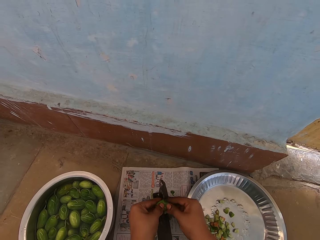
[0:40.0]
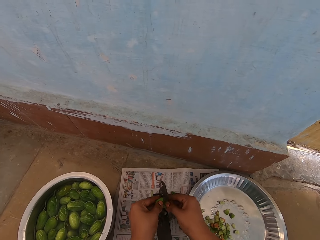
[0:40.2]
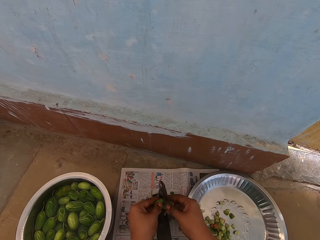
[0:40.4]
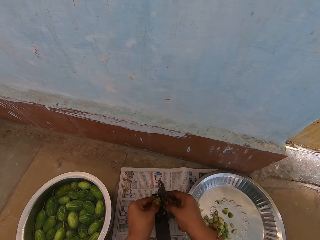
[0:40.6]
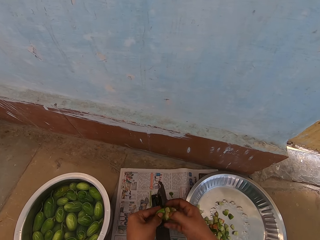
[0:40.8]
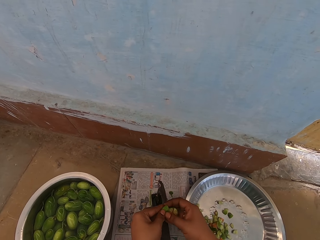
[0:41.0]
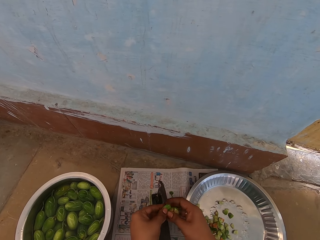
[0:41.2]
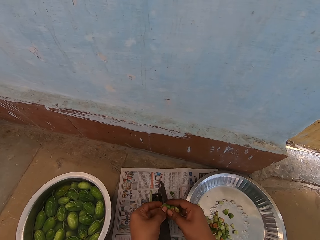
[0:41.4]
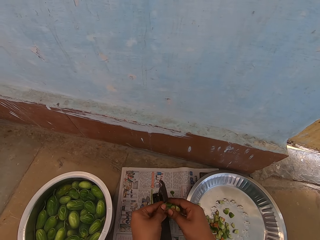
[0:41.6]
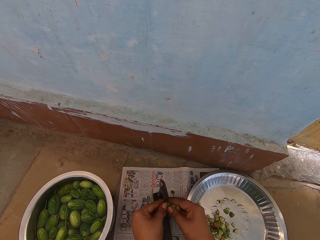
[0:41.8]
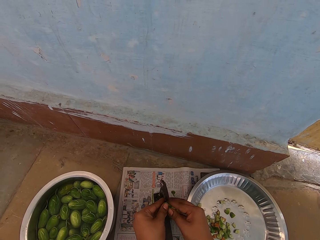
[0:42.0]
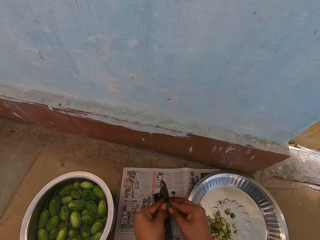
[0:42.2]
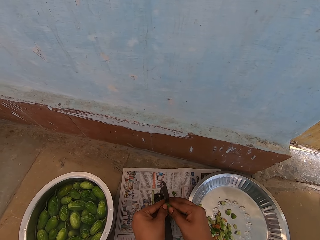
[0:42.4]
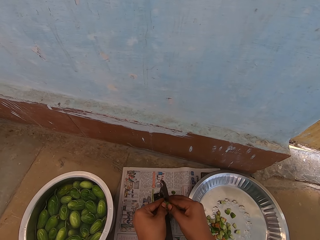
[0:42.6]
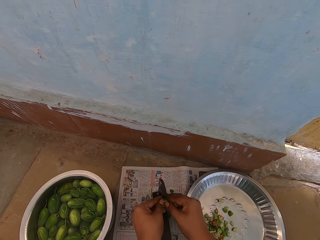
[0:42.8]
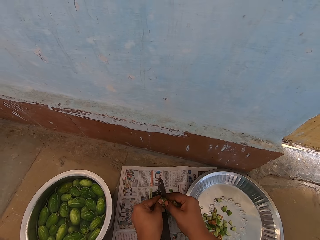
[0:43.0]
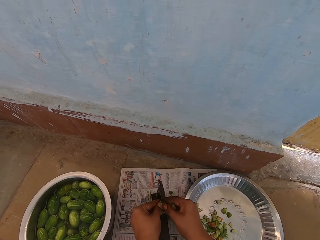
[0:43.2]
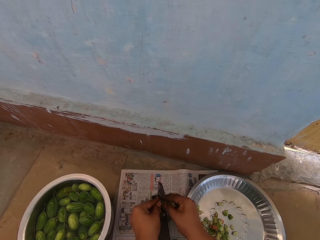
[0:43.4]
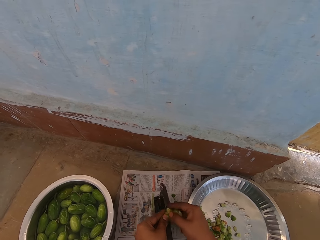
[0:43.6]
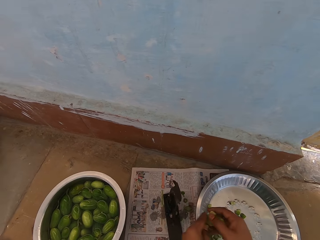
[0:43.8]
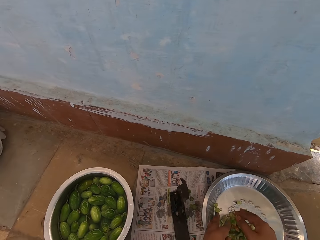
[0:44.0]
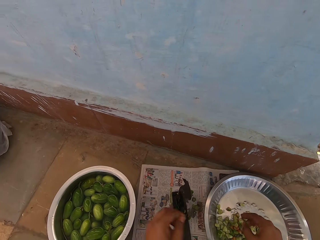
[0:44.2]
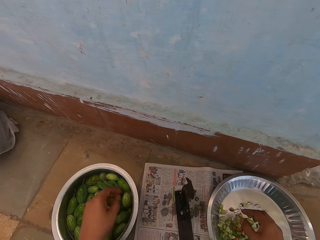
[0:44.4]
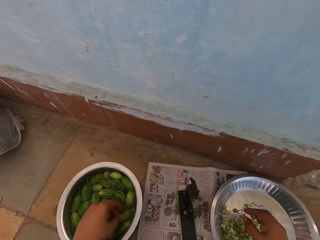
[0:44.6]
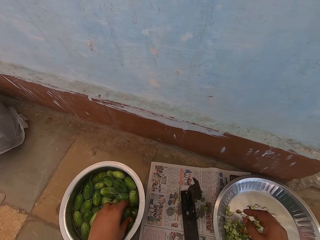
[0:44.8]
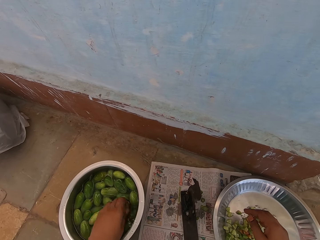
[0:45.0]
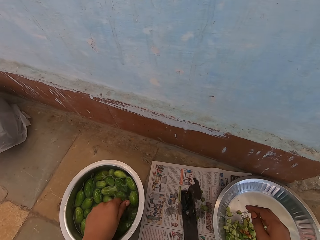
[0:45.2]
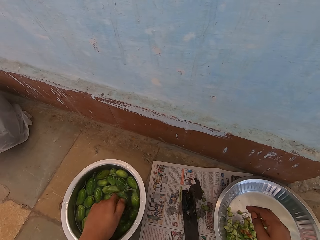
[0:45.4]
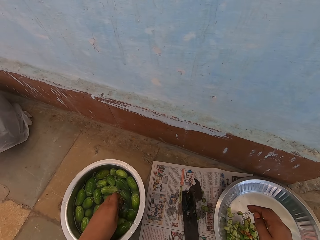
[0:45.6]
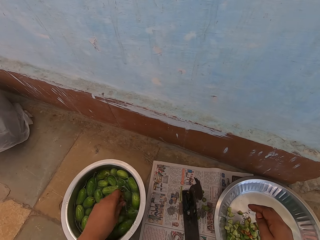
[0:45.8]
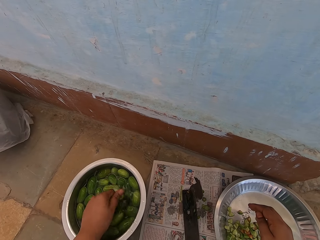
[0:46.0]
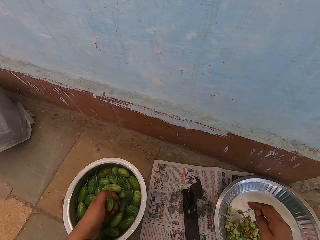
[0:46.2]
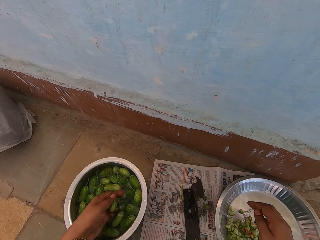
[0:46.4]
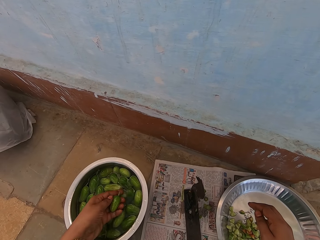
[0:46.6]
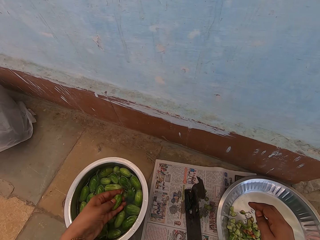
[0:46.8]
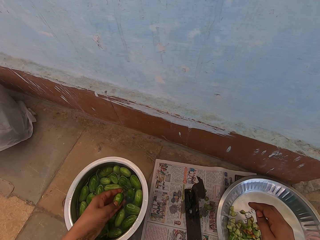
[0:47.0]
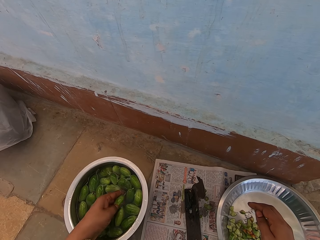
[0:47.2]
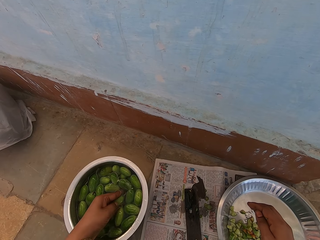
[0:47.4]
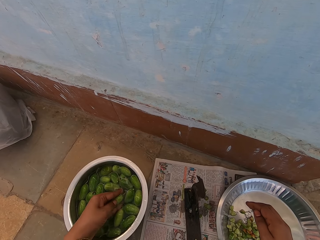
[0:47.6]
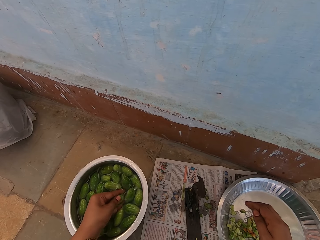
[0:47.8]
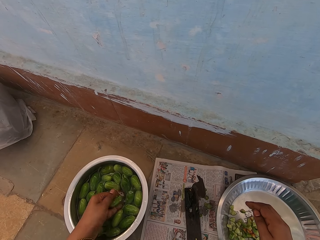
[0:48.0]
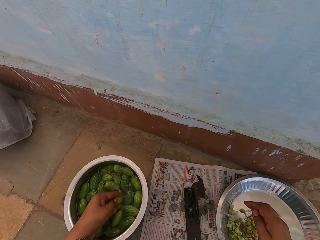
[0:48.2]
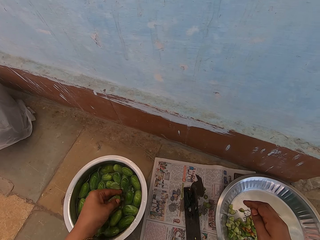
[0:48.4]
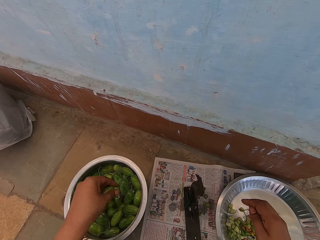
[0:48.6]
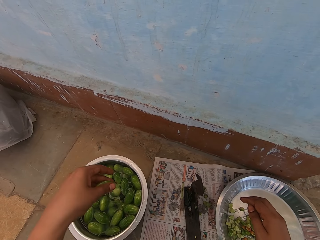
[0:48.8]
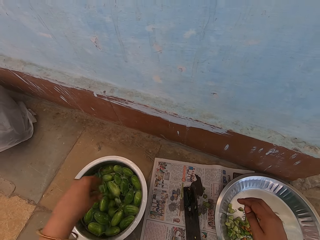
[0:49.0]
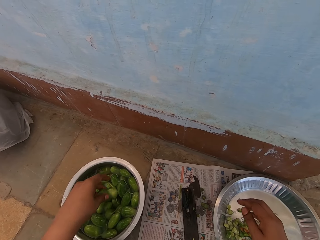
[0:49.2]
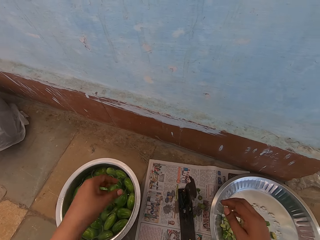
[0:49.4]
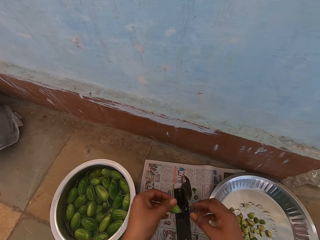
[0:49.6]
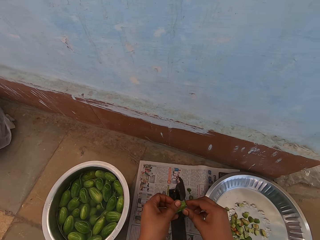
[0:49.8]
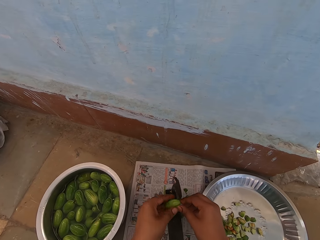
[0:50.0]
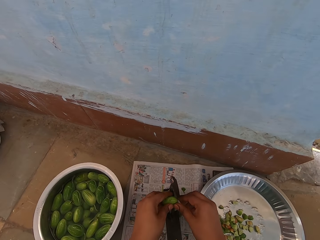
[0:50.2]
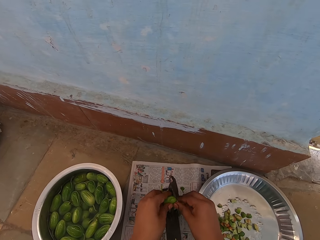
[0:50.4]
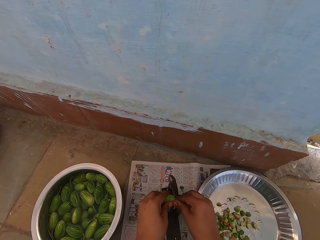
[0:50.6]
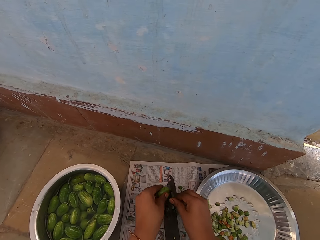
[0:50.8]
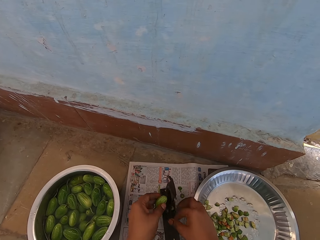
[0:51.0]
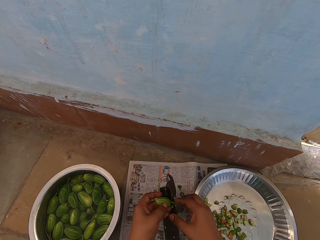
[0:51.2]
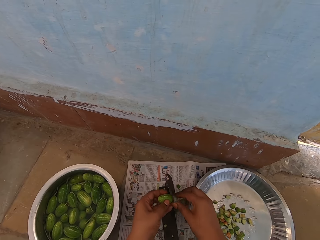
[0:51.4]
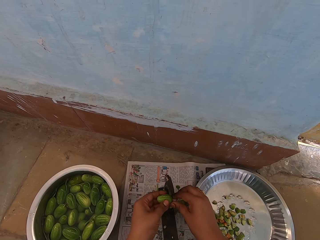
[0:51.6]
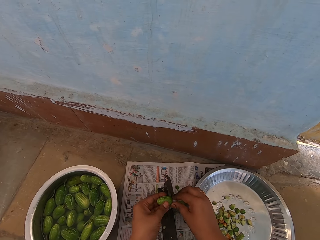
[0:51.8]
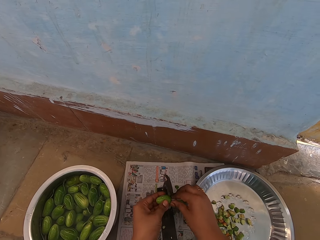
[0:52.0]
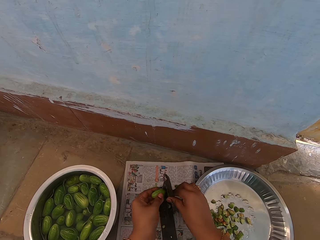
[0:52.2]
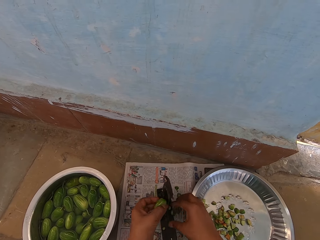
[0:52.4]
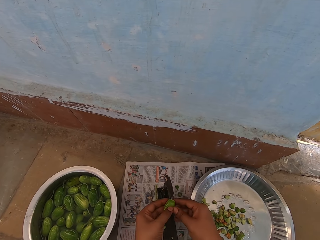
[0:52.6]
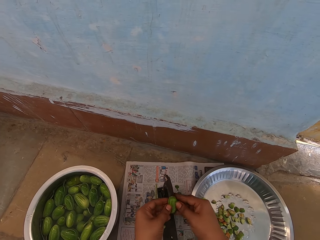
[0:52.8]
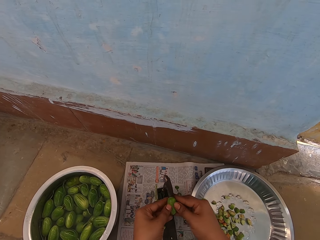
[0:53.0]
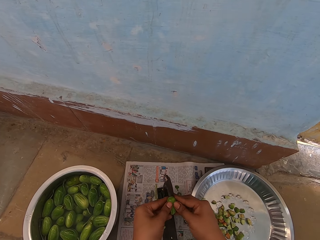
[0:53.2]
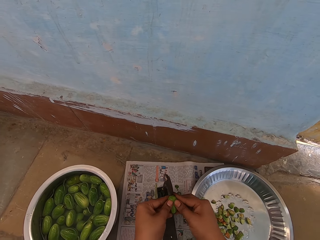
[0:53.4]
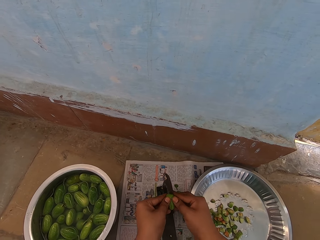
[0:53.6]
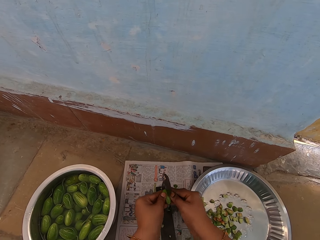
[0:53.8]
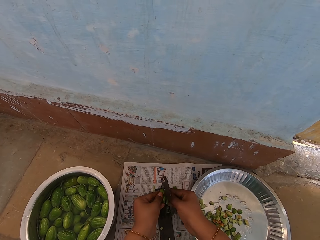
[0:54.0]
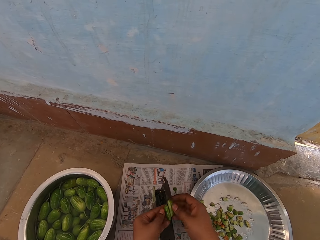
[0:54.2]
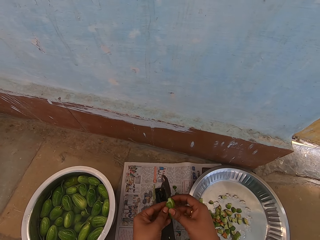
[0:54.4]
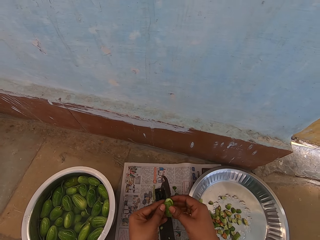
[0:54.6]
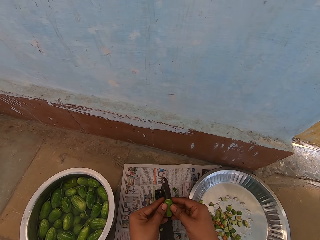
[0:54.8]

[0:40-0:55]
The camera wearer drops pieces of vegetable in the platter. They pick a vegetable. They rinse the vegetable in the cooking pot. They shake water off the vegetable. They cut off the vegetable tips with a vegetable cutter. They cut the vegetable into pieces with the vegetable cutter.

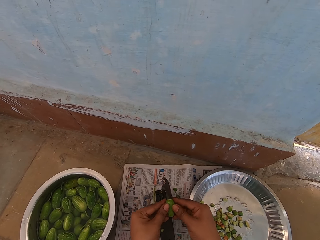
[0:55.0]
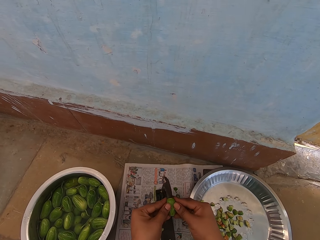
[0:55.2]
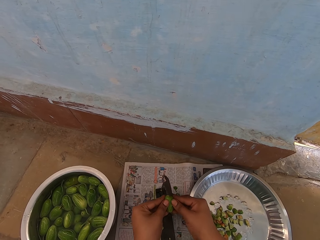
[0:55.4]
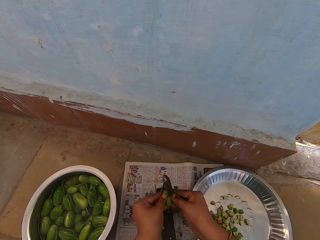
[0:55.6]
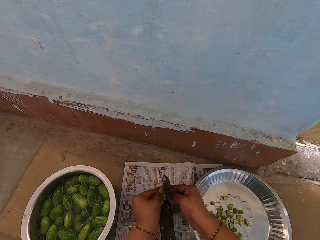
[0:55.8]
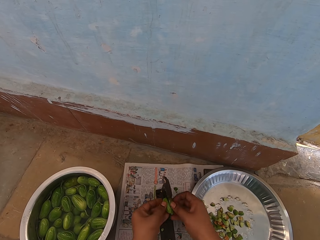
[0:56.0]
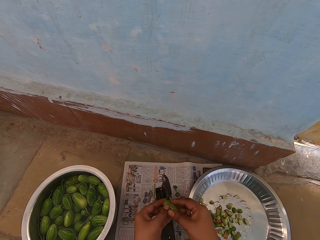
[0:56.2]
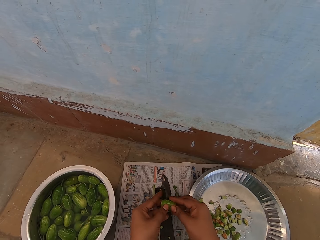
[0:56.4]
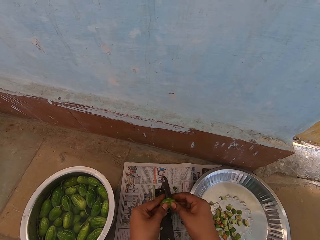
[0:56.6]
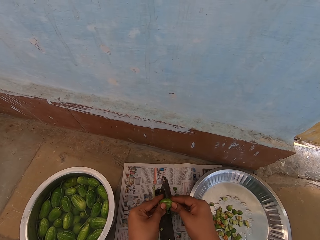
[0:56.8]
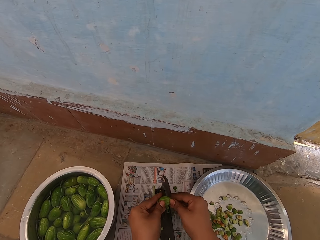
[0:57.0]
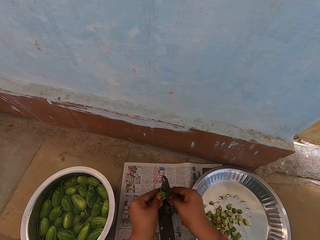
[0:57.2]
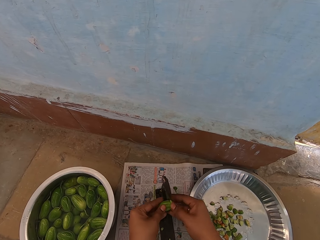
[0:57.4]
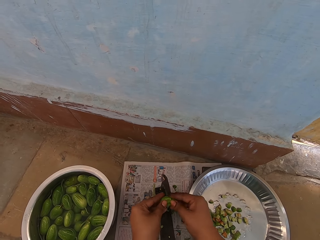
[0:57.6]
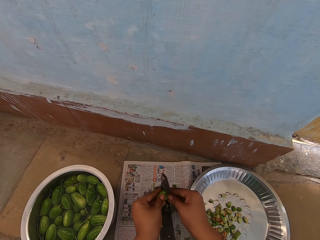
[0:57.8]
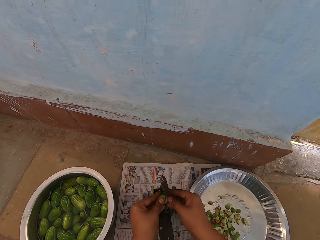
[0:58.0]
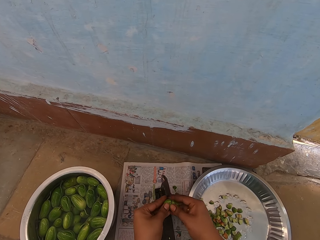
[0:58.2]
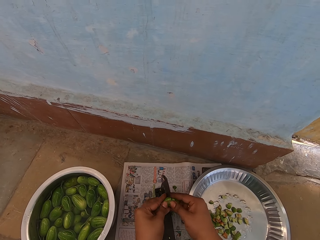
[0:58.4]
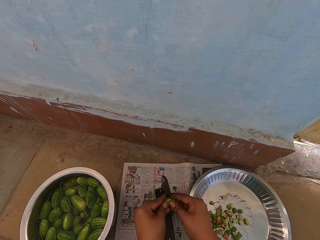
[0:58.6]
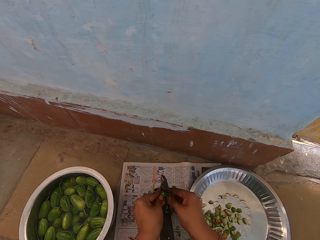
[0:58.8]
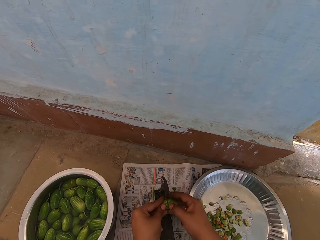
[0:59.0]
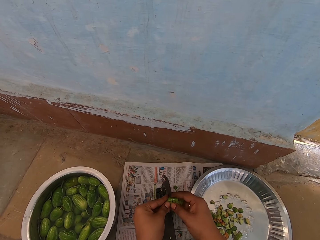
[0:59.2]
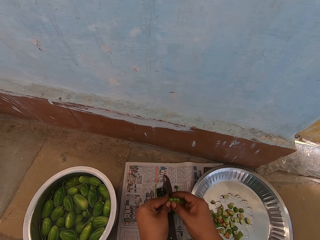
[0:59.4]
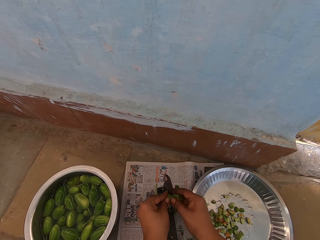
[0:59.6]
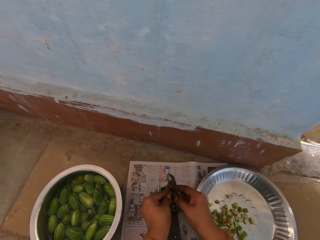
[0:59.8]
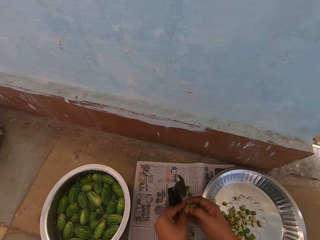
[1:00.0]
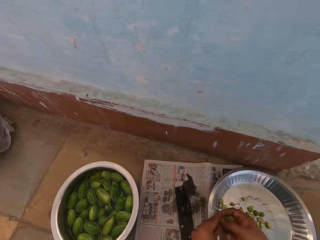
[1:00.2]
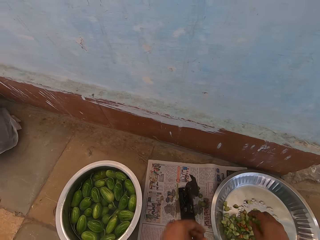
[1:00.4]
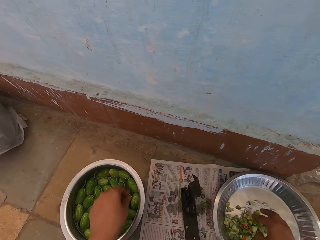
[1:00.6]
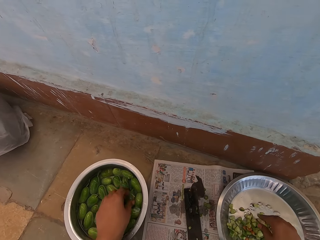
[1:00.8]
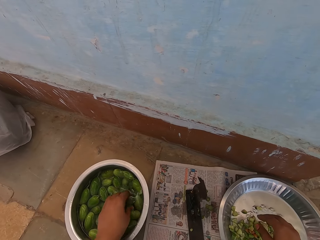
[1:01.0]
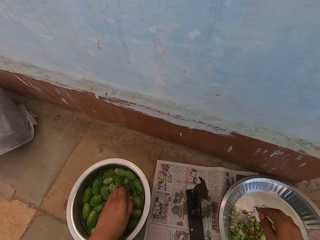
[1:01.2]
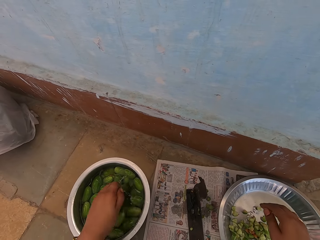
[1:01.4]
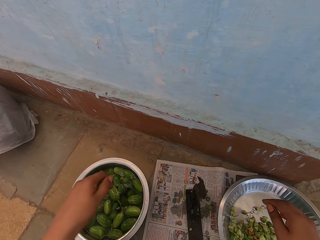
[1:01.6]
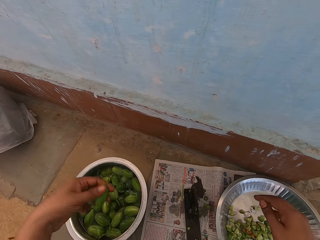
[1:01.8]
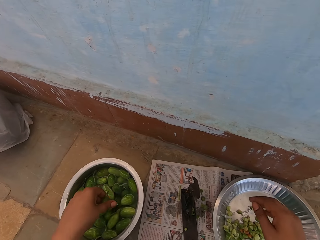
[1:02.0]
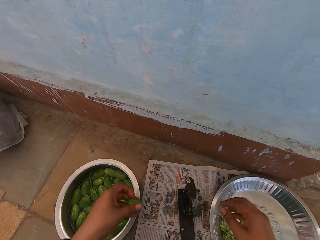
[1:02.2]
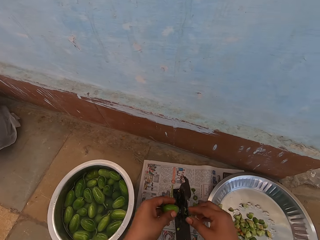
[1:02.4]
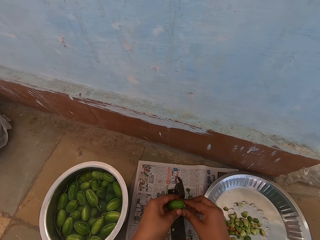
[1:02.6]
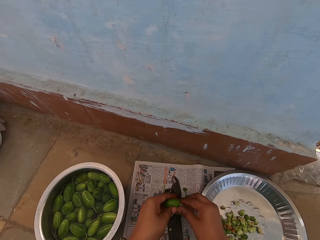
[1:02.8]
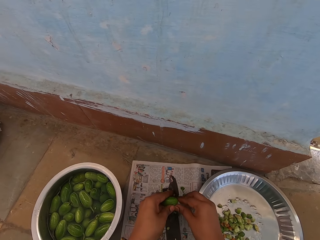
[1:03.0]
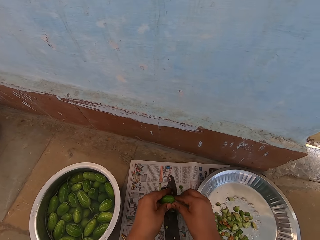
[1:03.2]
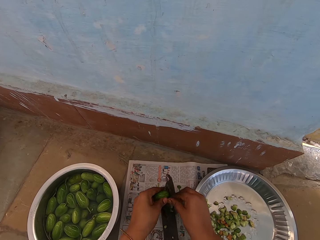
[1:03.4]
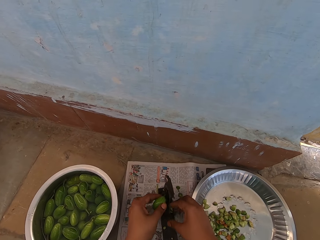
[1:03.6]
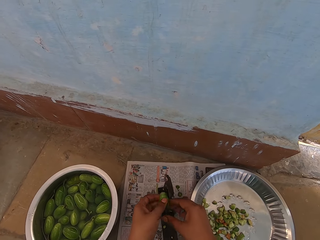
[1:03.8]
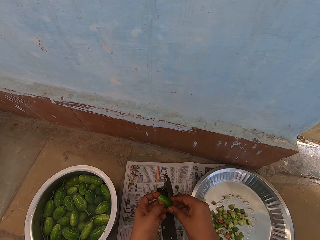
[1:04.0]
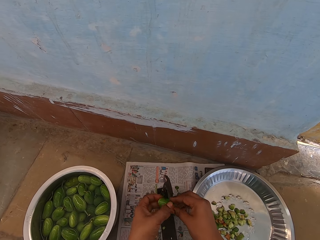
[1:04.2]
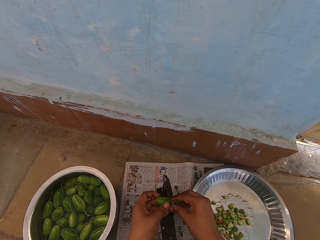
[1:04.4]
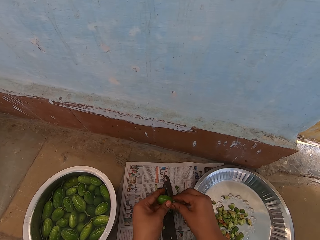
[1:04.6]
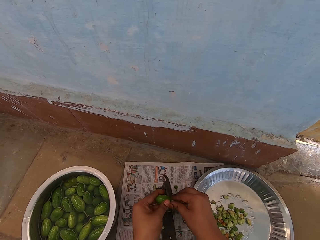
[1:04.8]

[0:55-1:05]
The camera wearer drops pieces of vegetable in the platter. They rinse a vegetable in the cooking pot. They pick the vegetable. They shake water off the vegetable. They cut off the vegetable tips with a vegetable cutter.
